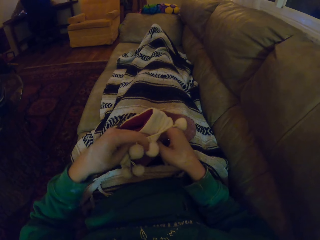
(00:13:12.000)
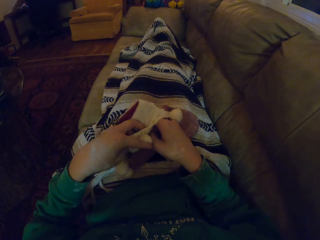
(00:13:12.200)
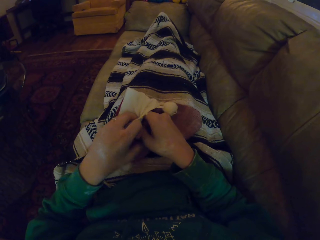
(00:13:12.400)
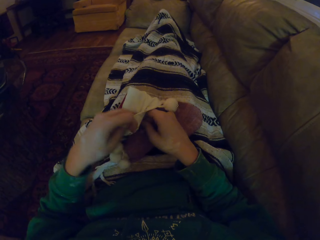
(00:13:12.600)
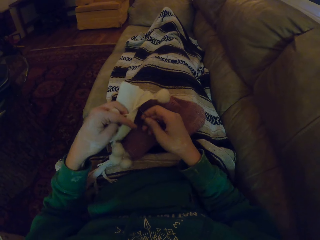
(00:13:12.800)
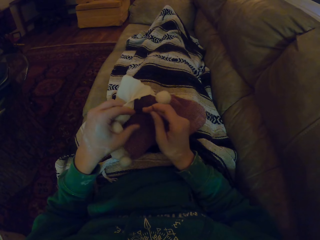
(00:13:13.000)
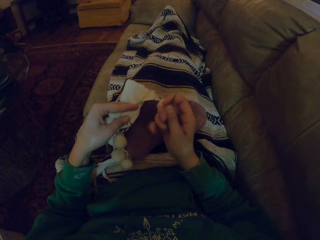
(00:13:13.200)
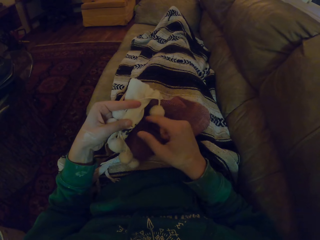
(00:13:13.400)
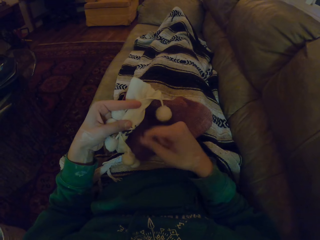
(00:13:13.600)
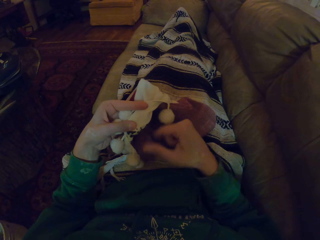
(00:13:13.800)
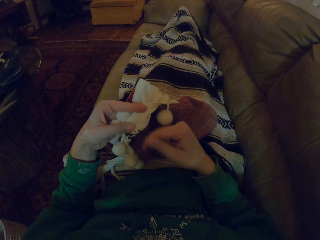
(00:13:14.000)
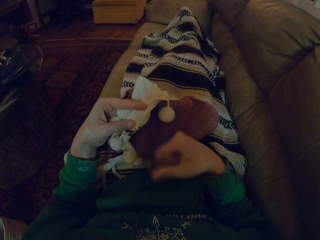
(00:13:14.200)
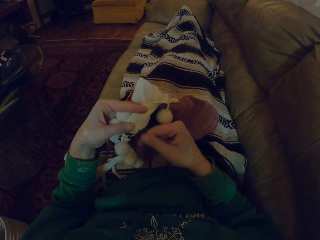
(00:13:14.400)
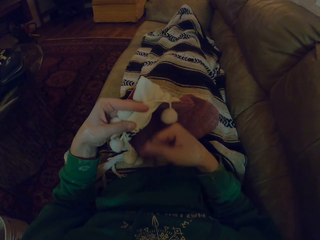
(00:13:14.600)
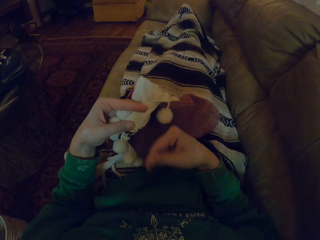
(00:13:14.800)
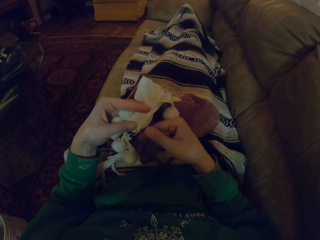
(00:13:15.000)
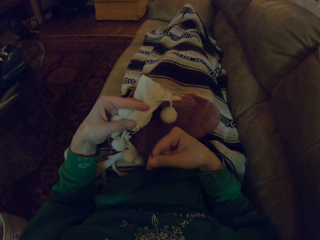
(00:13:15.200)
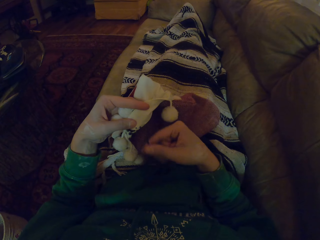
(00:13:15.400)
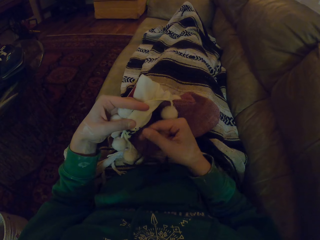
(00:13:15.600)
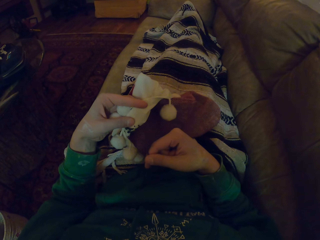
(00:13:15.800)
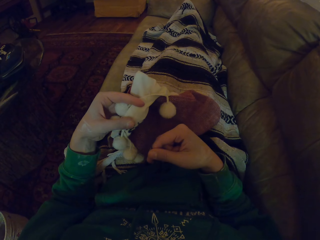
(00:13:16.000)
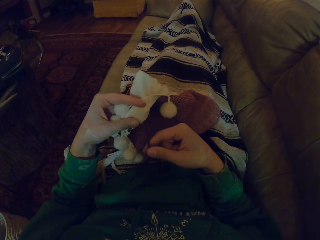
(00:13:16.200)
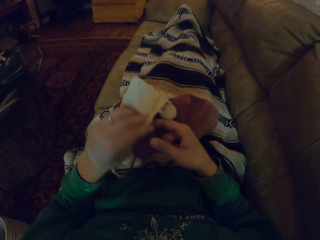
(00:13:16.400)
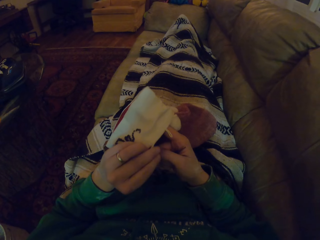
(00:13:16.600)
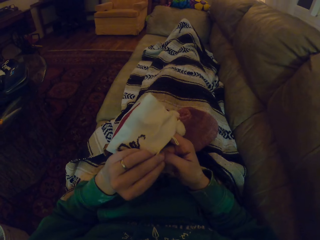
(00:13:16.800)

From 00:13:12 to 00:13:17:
The camera wearer turns the garment. They pull the thread. They turn the garment.

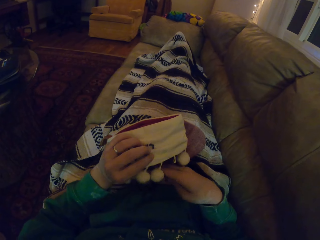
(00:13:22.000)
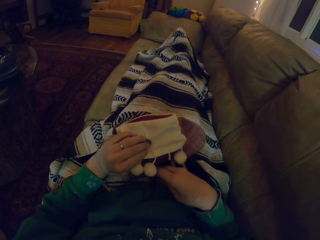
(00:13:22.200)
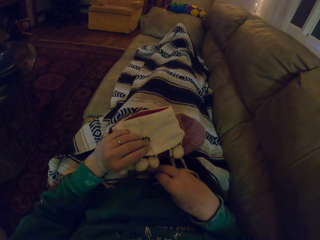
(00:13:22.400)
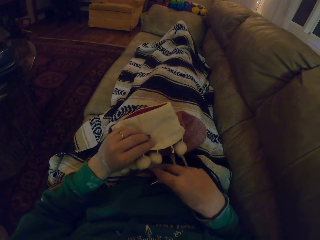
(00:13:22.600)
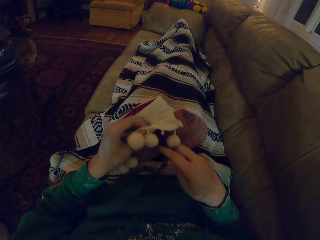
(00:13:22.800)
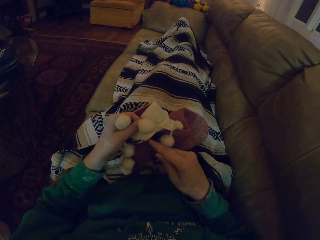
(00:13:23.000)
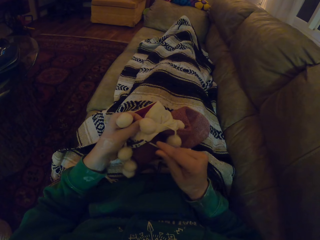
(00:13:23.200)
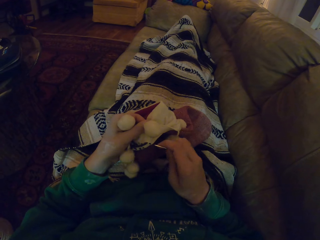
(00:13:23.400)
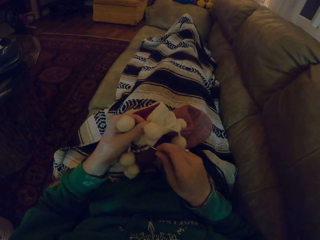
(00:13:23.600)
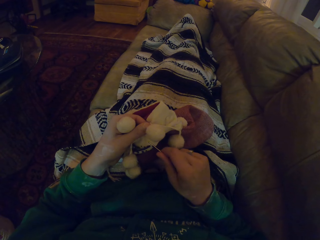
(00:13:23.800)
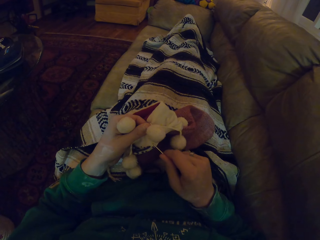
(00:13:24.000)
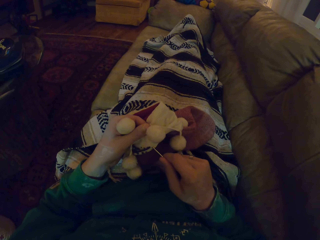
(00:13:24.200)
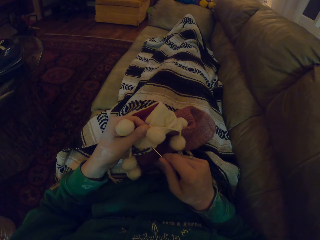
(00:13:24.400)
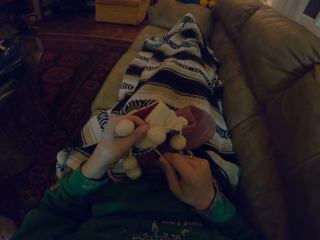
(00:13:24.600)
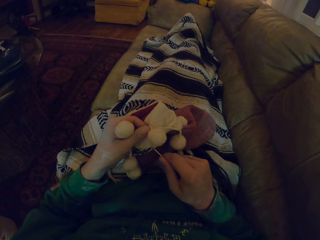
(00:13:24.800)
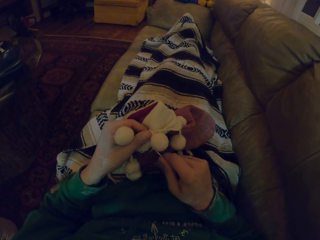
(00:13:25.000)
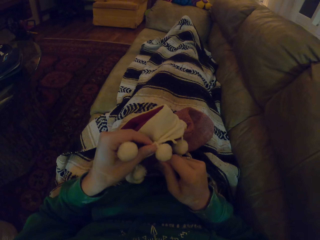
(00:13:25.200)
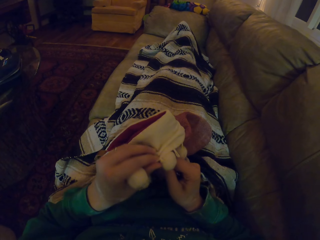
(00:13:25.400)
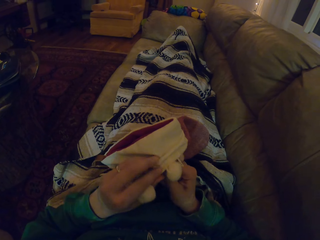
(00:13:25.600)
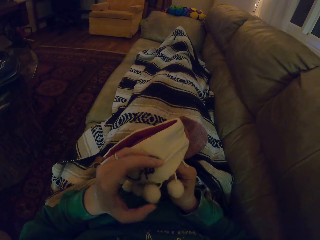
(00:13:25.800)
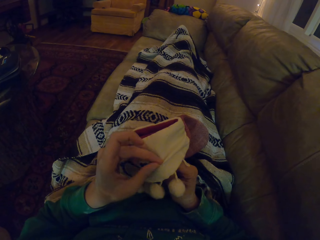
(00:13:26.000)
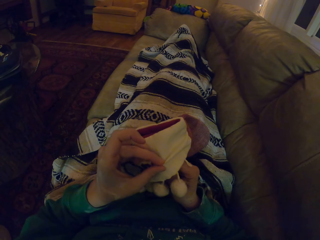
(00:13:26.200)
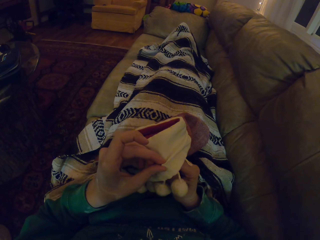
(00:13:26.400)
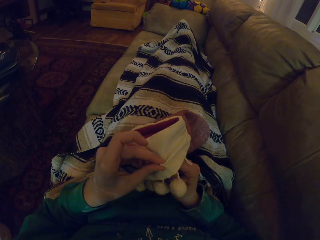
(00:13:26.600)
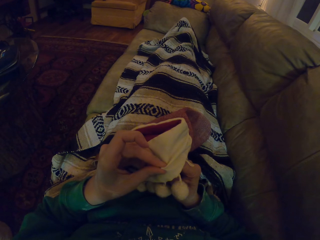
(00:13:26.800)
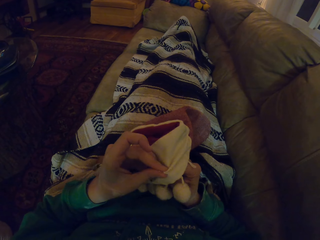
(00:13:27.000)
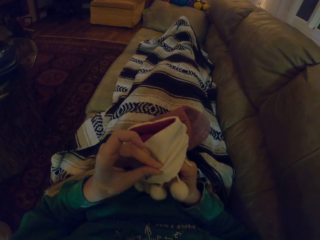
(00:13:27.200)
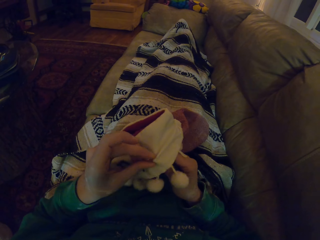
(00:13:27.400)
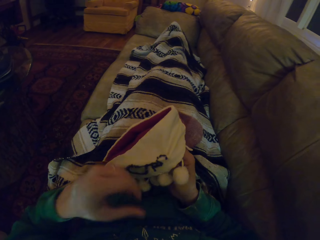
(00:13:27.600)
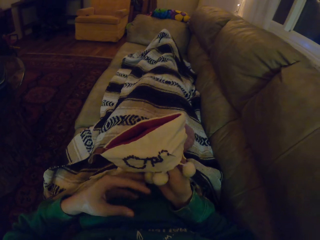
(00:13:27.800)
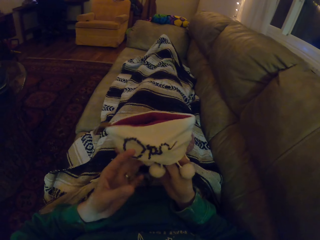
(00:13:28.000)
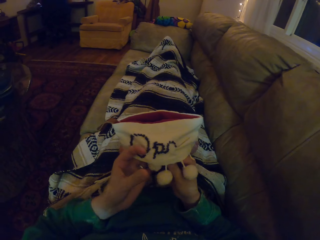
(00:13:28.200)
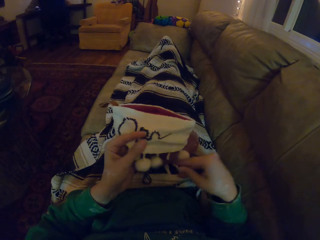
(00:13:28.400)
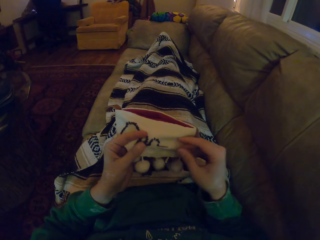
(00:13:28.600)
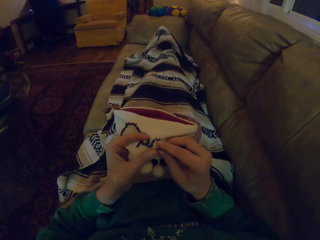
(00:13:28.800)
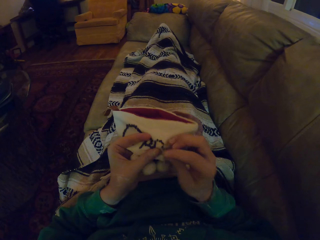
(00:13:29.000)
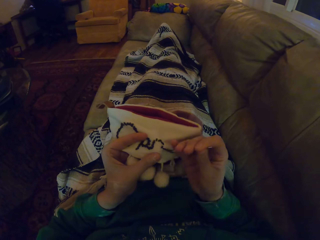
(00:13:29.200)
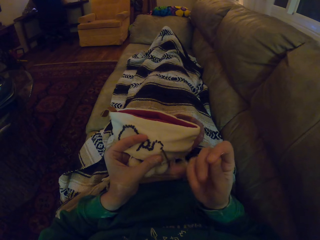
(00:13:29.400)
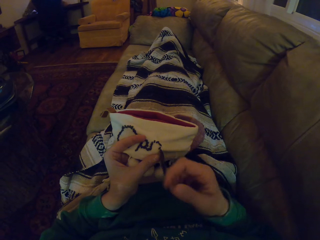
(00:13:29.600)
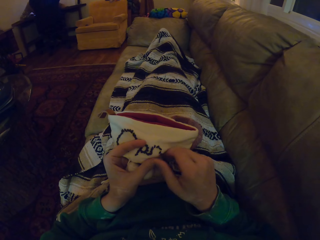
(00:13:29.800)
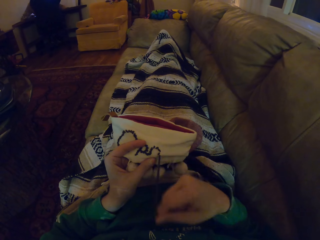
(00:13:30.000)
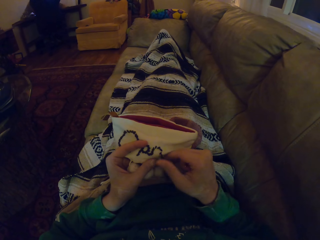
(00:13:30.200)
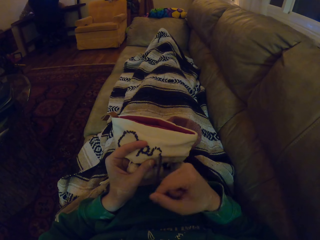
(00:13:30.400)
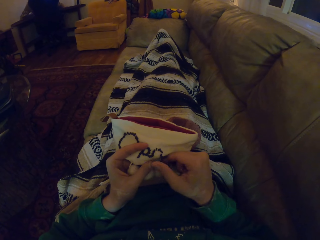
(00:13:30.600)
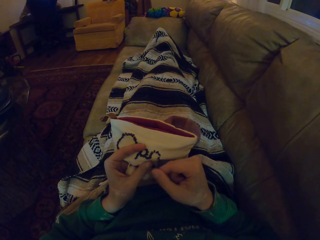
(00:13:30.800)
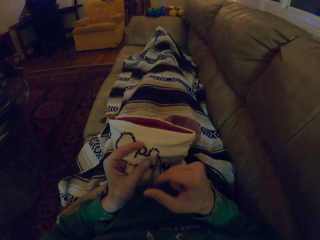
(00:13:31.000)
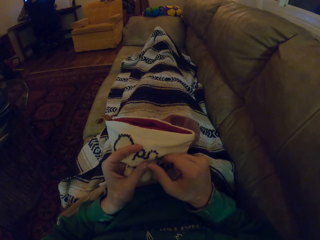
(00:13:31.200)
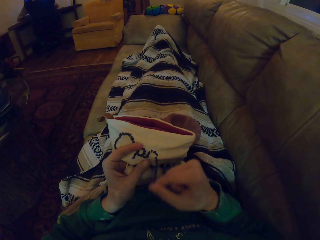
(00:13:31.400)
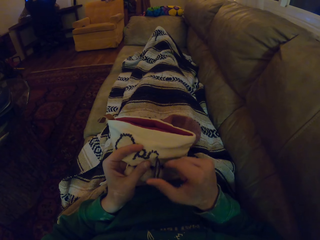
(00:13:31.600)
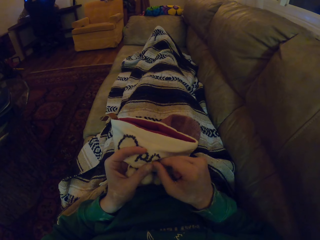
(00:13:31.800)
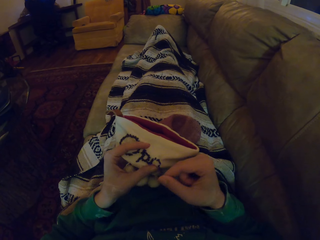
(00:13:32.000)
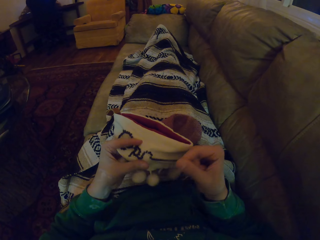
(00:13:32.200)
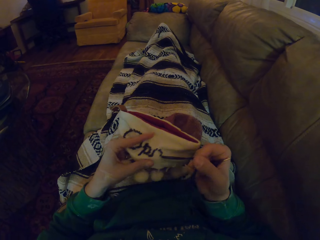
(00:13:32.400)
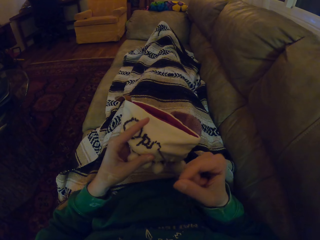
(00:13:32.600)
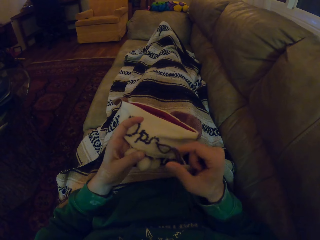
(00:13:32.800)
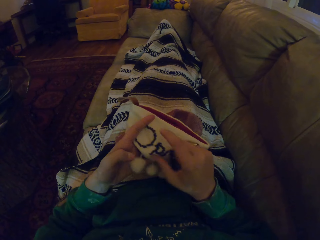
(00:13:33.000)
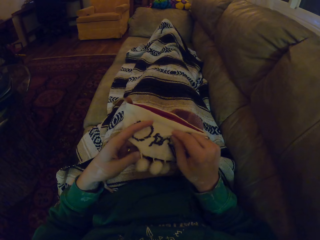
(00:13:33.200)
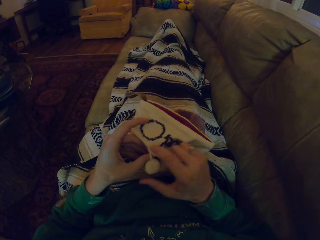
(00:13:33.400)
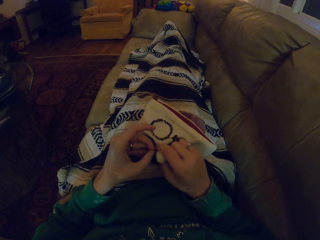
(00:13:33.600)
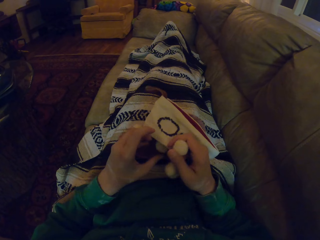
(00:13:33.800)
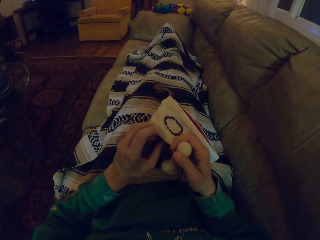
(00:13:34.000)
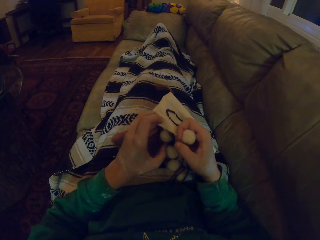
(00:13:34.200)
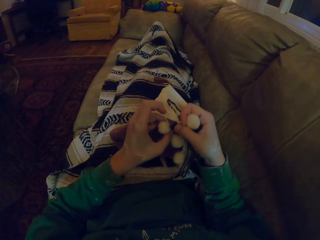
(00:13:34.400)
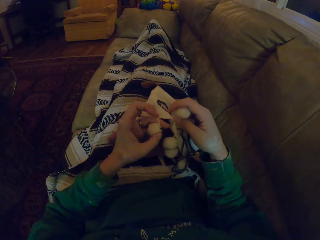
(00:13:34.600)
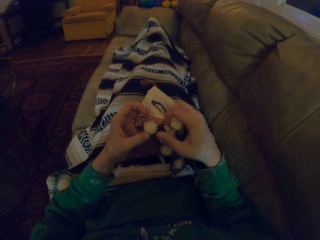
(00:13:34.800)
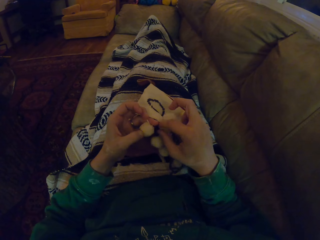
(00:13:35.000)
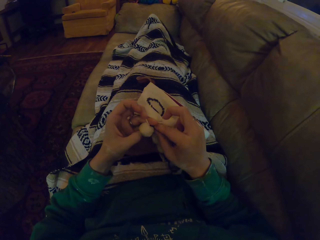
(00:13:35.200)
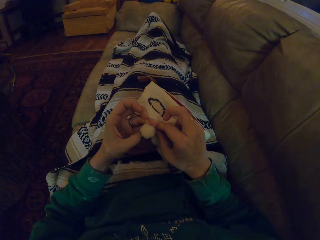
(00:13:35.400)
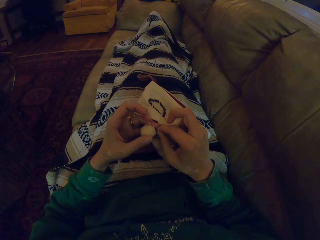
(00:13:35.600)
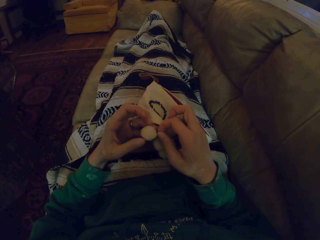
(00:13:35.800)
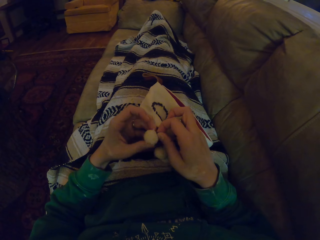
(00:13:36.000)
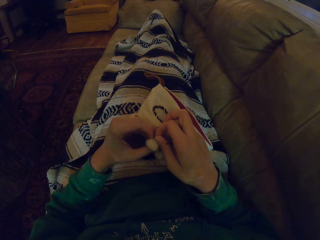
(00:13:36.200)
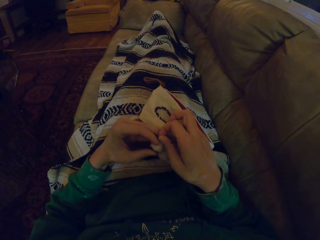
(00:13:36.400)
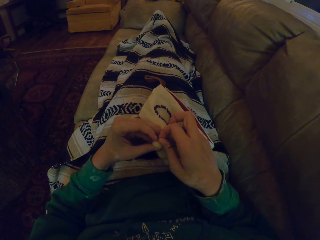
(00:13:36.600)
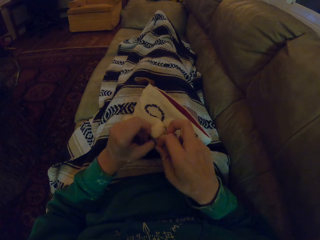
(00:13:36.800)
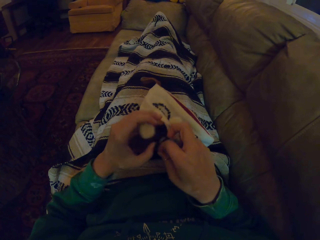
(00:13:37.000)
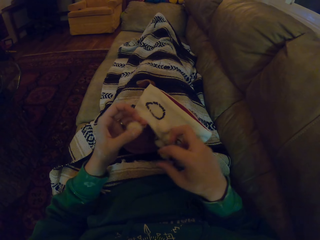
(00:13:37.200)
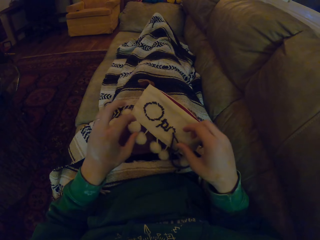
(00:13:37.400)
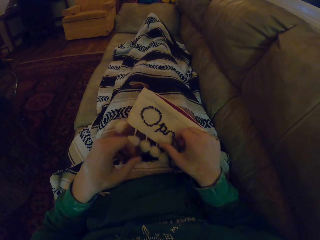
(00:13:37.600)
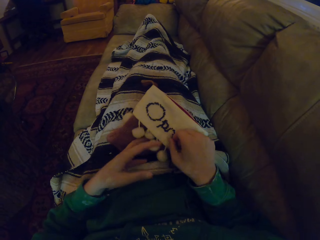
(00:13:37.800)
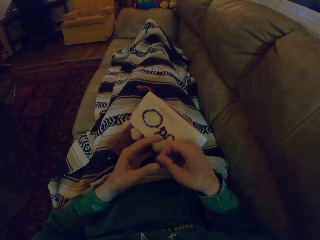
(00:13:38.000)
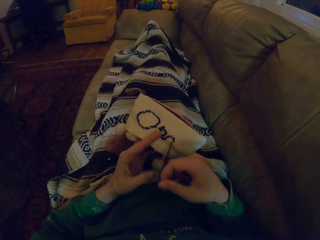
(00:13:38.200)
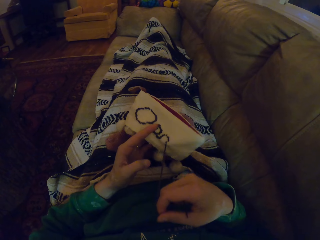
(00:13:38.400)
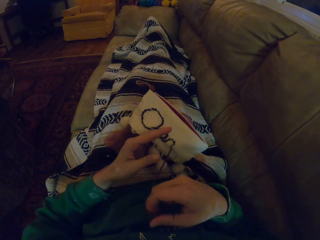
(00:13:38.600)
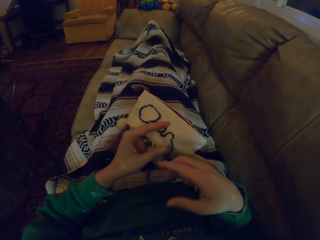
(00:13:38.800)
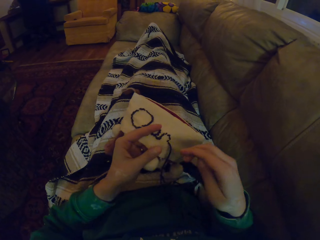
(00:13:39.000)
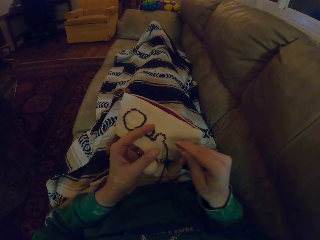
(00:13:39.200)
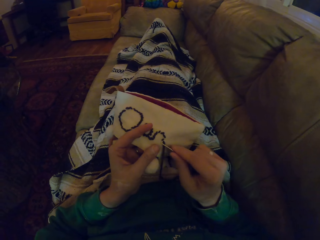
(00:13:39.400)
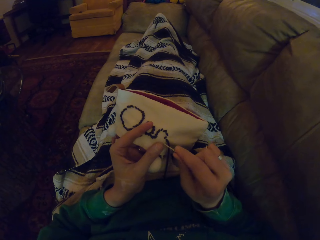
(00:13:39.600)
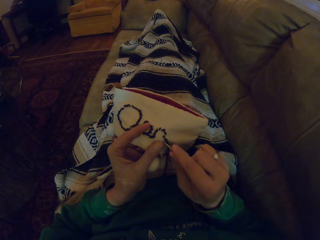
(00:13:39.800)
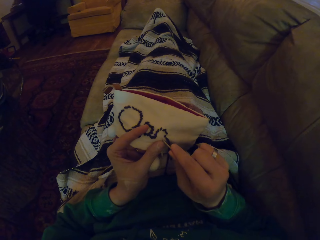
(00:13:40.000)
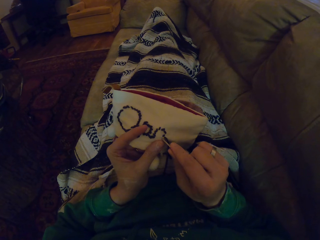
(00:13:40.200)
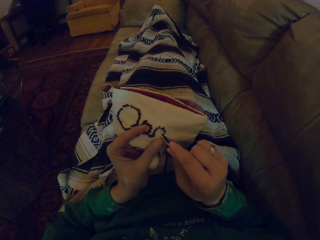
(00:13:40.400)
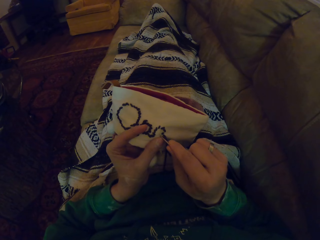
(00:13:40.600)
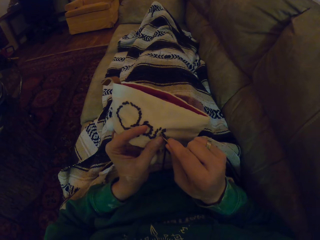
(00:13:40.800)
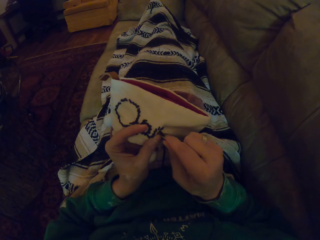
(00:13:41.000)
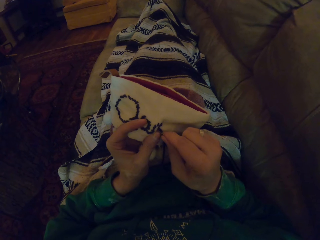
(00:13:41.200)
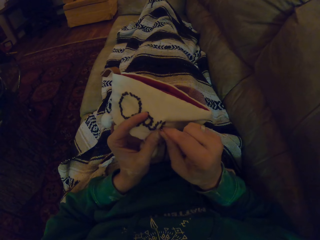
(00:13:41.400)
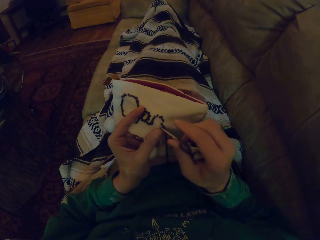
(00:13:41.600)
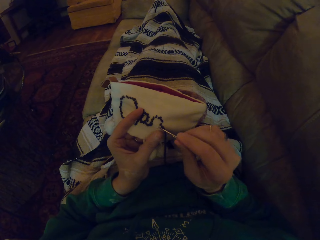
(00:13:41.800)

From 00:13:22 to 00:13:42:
The camera wearer turns the garment. They knit the fabric with a sewing needle. They turn the garment. They knit the garment. They move the hand holding the garment. They pull the garment. They adjust the thread. They unhand the garment. They pull the garment. They hold the garment. They knit the garment.
